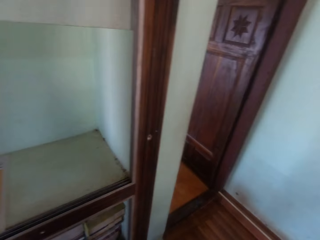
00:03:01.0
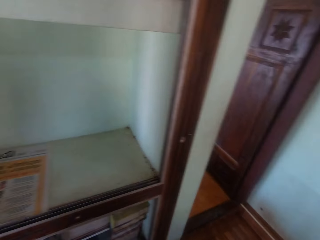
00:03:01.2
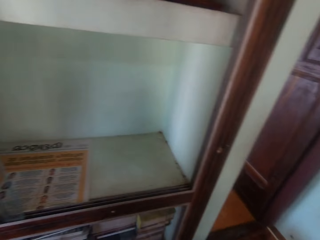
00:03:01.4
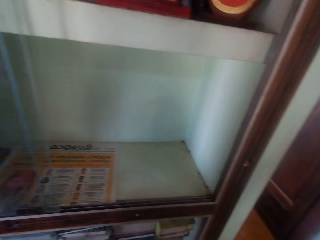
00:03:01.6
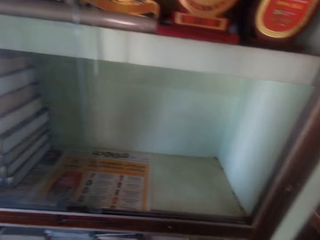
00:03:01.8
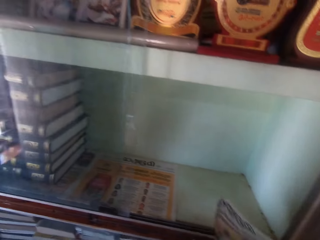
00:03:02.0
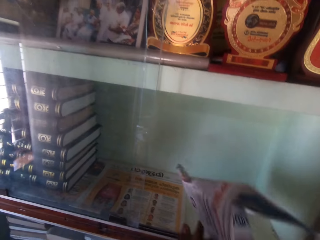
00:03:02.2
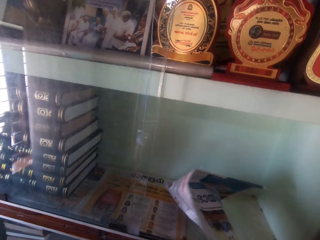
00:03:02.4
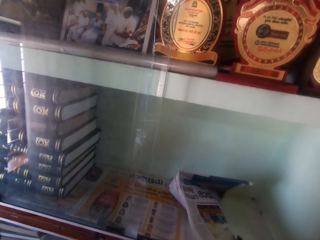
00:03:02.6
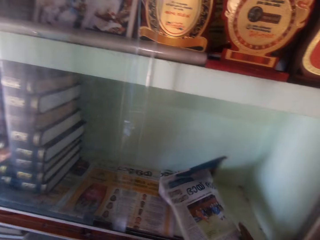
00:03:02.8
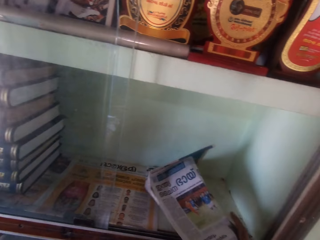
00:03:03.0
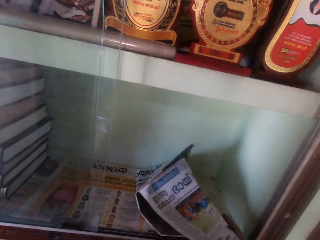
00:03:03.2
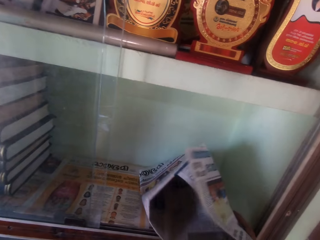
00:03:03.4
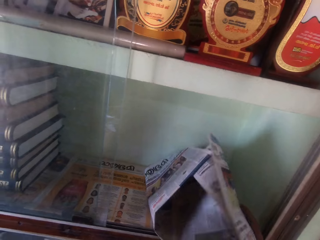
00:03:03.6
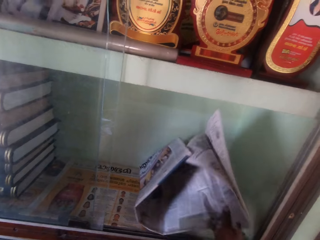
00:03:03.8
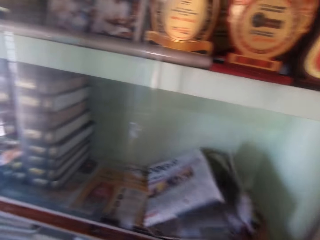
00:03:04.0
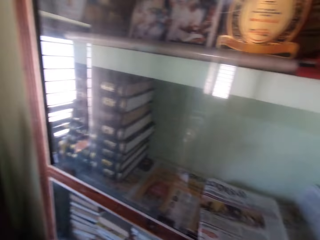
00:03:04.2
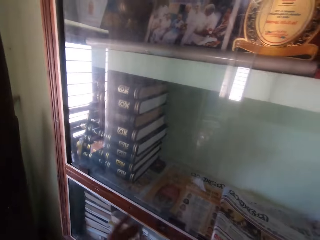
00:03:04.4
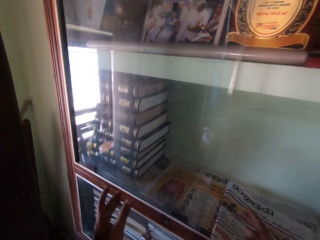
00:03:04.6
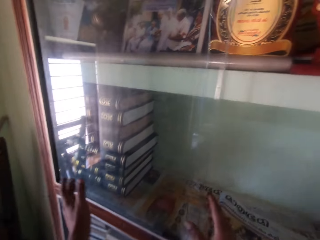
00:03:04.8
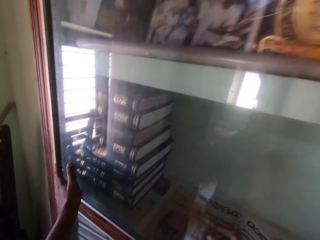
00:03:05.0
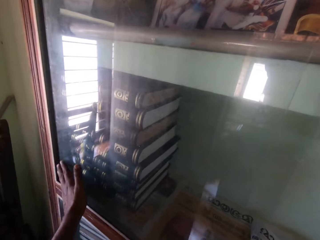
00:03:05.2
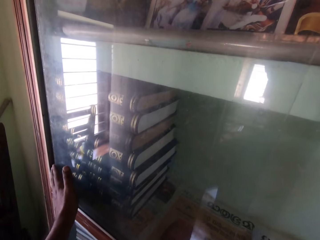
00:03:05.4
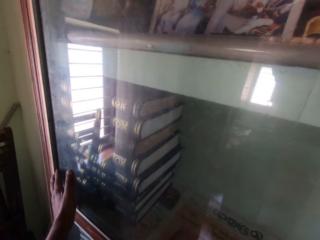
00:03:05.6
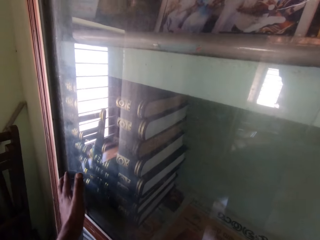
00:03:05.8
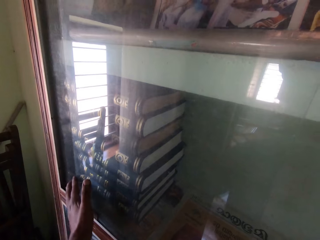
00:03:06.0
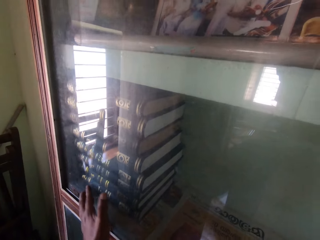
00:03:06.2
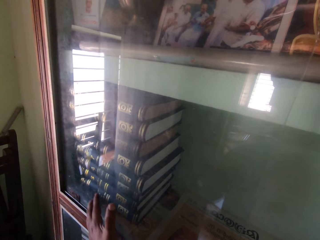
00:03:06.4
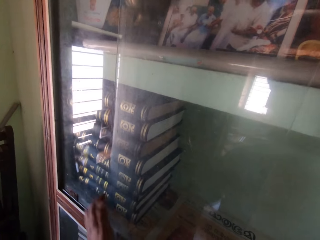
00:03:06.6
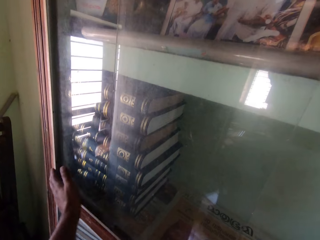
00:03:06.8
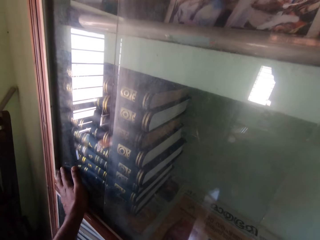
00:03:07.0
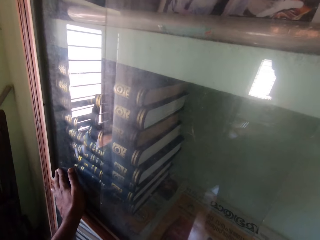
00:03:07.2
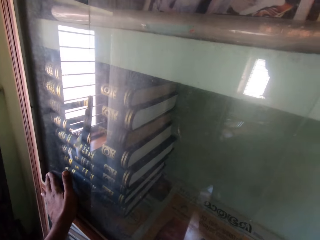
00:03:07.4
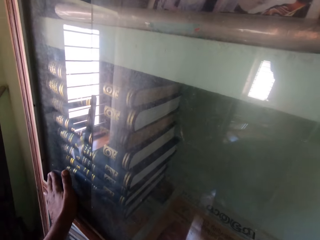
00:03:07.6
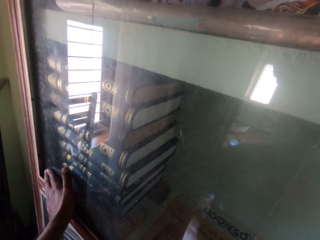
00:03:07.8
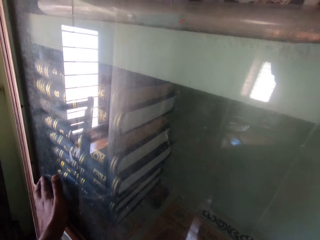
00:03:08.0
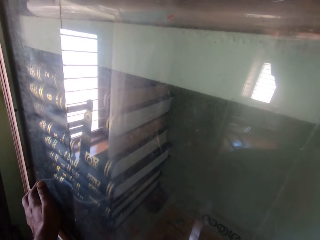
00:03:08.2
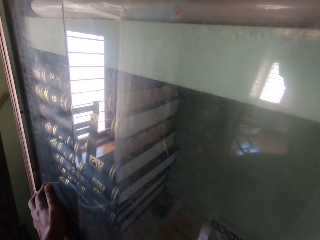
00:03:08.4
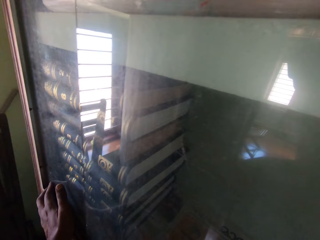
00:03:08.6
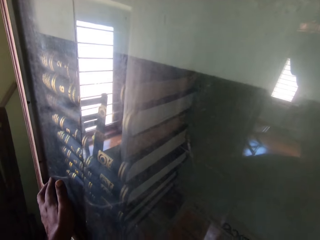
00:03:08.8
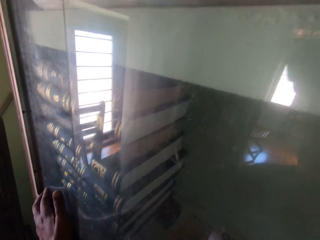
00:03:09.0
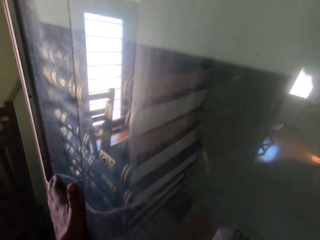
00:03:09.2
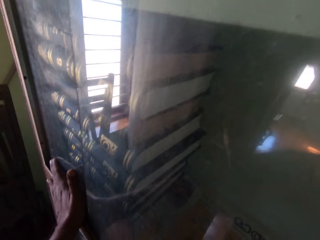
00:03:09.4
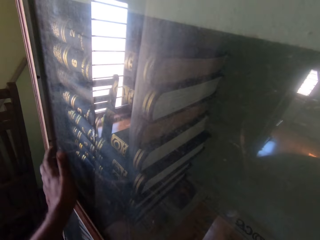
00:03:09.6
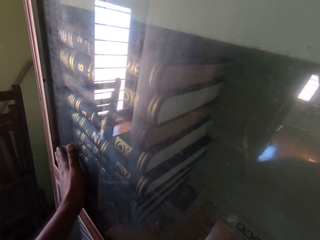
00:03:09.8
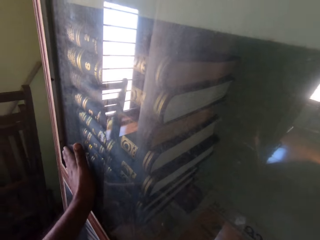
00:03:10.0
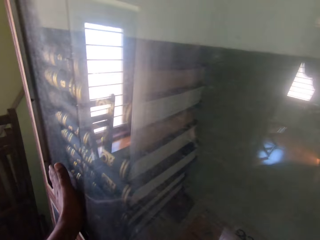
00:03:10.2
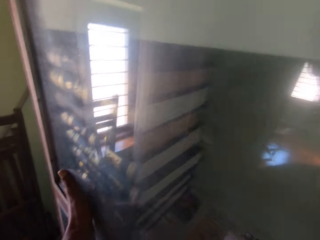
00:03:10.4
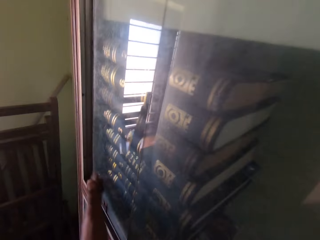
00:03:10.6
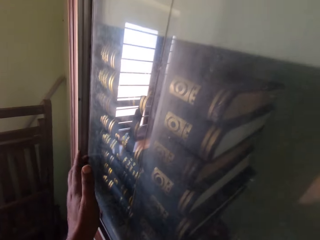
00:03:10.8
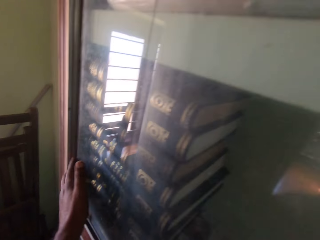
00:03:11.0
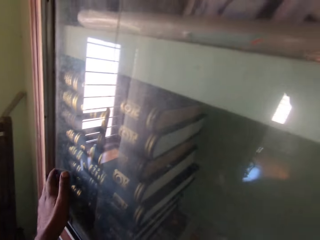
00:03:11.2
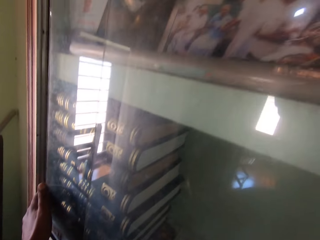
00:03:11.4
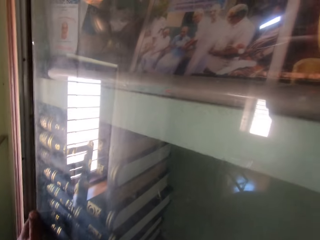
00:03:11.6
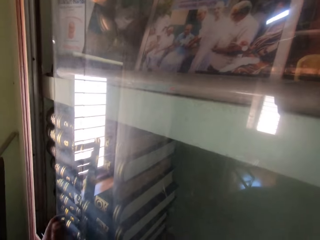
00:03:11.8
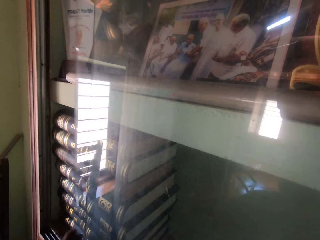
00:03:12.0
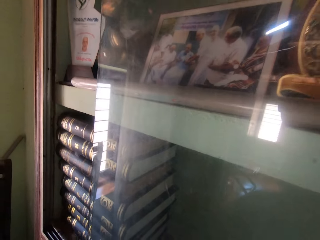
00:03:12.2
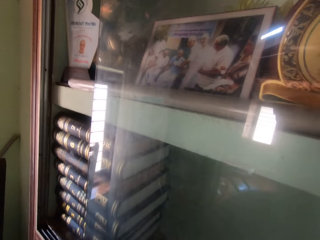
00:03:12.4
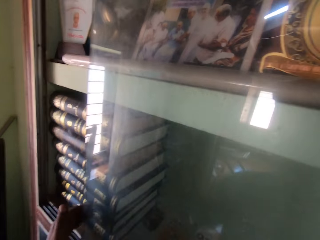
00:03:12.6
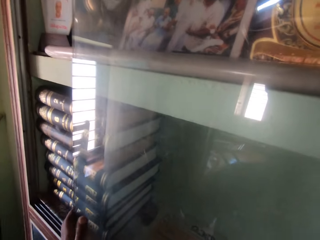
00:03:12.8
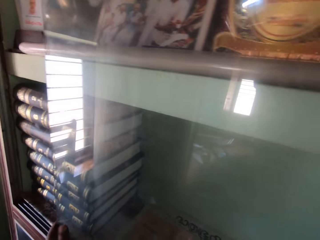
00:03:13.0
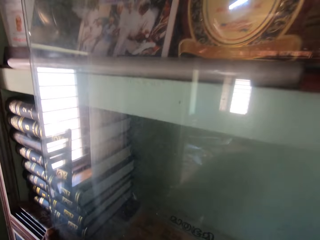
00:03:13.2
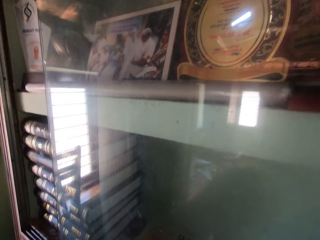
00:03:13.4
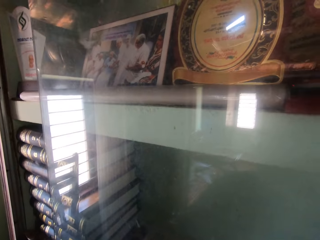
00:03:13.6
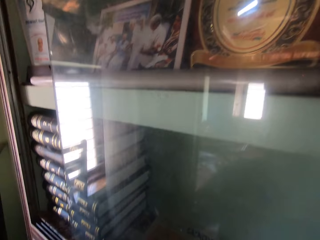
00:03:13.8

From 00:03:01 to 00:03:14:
The camera wearer removes his left hand from the paper. He drops the new paper in the shelf with his right hand. He pulls the glass of the shelf with both hands. He pushes the glass on the other side. He pushes the glass with the hand.

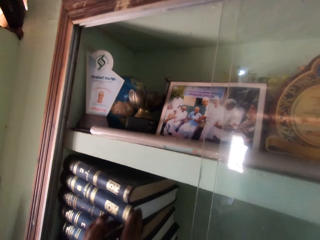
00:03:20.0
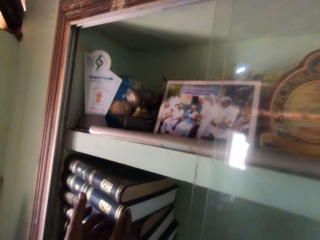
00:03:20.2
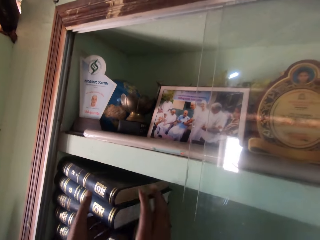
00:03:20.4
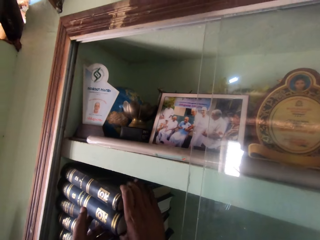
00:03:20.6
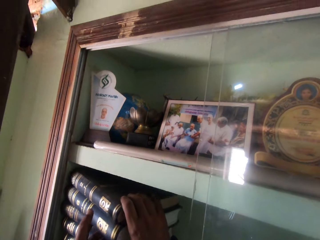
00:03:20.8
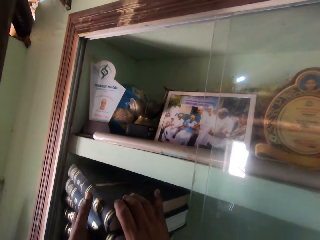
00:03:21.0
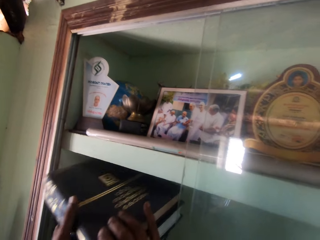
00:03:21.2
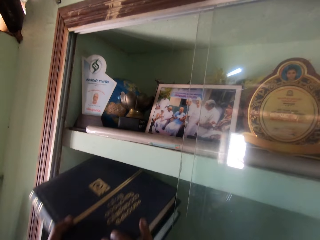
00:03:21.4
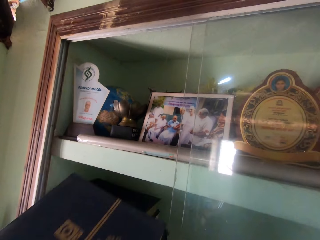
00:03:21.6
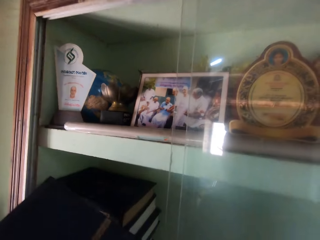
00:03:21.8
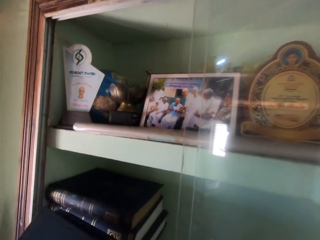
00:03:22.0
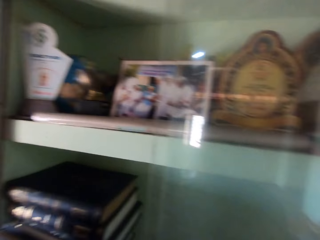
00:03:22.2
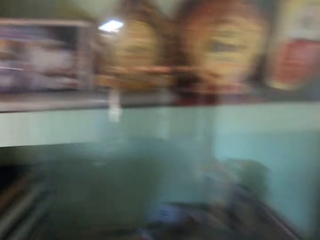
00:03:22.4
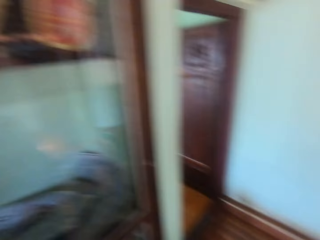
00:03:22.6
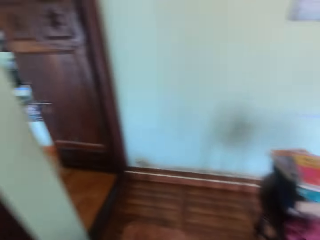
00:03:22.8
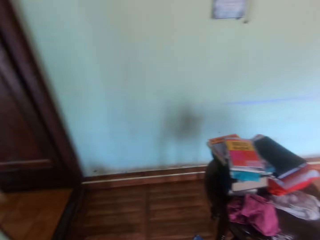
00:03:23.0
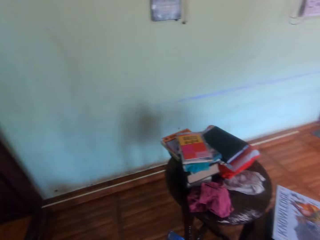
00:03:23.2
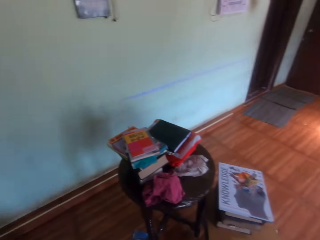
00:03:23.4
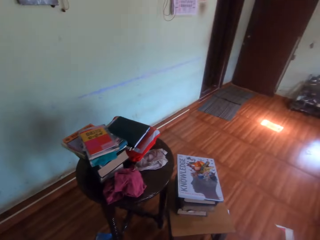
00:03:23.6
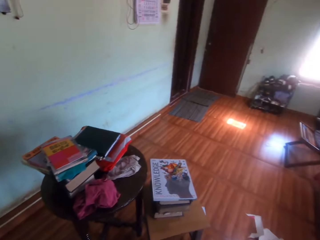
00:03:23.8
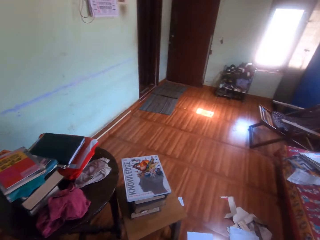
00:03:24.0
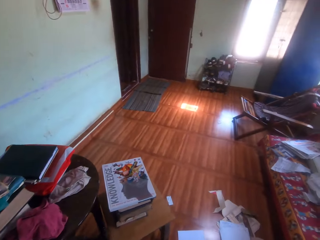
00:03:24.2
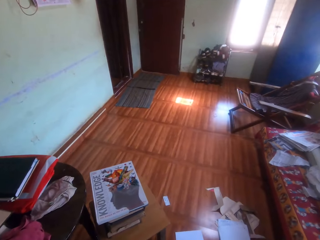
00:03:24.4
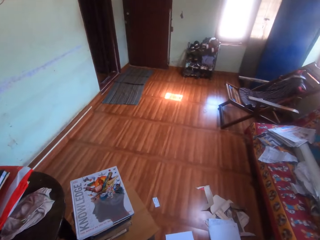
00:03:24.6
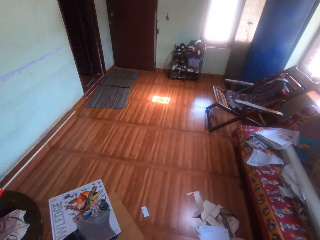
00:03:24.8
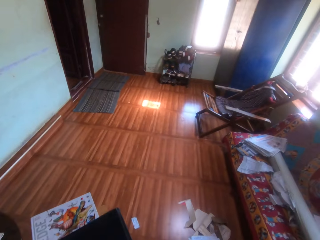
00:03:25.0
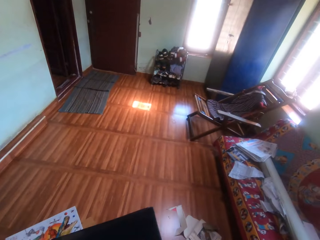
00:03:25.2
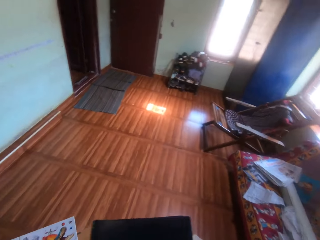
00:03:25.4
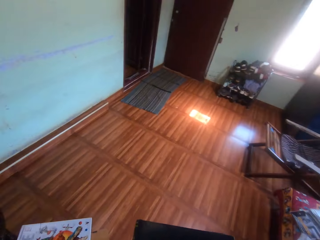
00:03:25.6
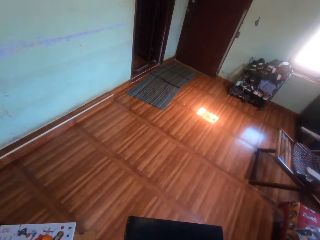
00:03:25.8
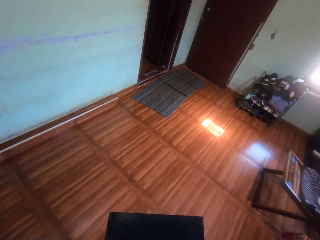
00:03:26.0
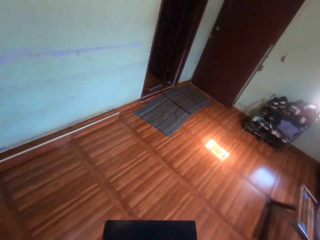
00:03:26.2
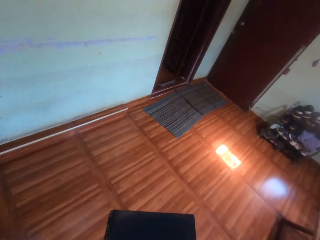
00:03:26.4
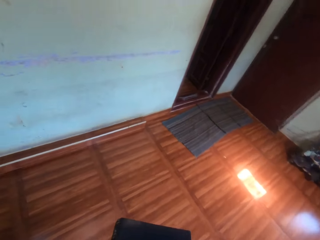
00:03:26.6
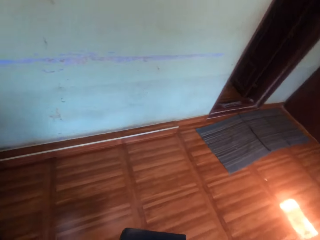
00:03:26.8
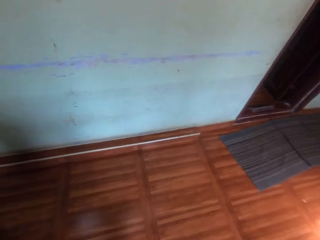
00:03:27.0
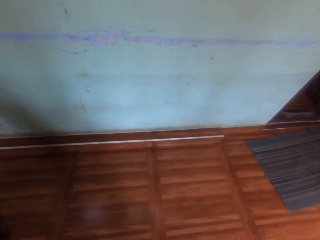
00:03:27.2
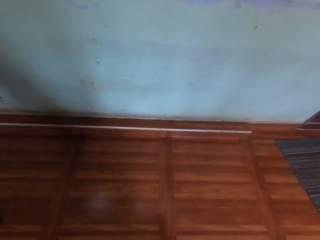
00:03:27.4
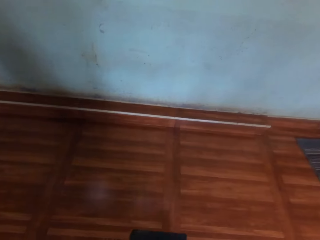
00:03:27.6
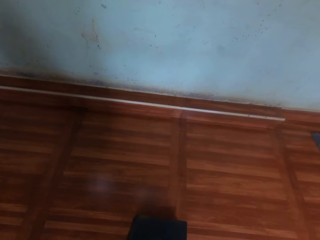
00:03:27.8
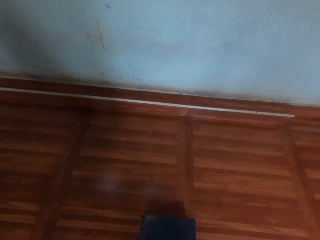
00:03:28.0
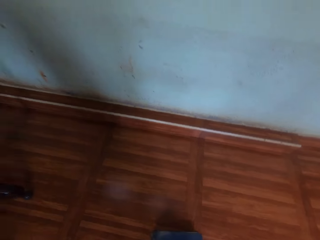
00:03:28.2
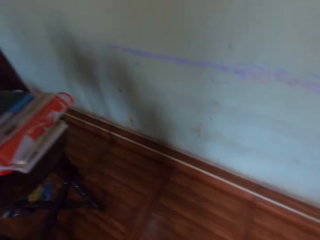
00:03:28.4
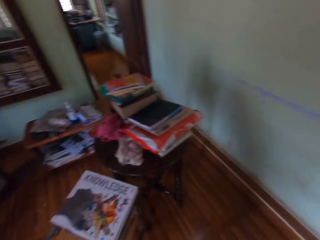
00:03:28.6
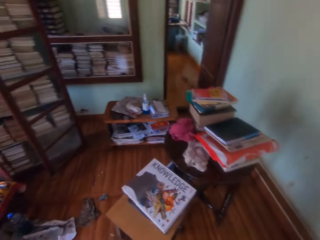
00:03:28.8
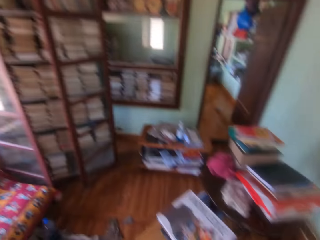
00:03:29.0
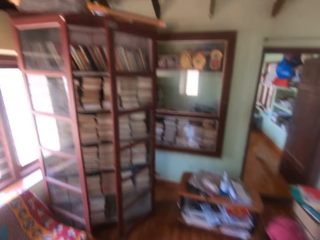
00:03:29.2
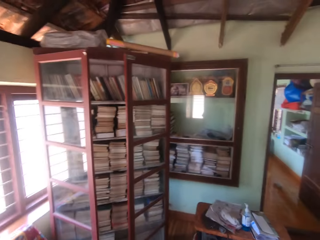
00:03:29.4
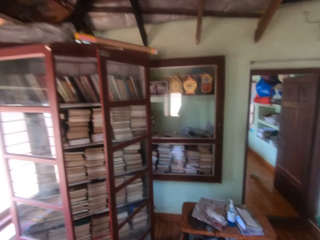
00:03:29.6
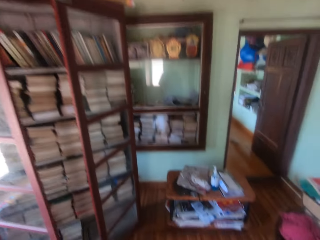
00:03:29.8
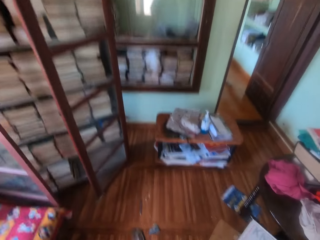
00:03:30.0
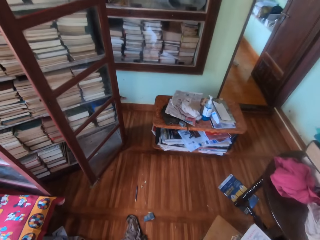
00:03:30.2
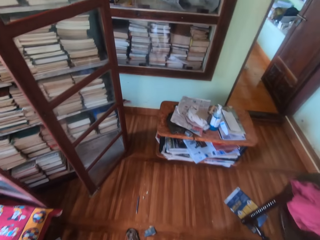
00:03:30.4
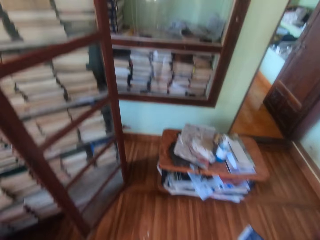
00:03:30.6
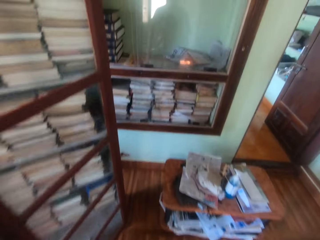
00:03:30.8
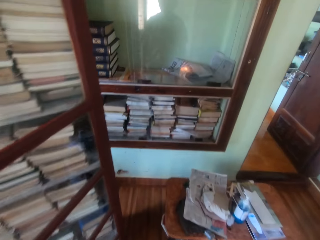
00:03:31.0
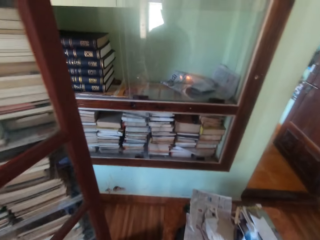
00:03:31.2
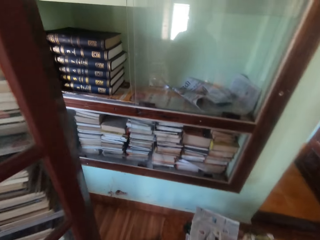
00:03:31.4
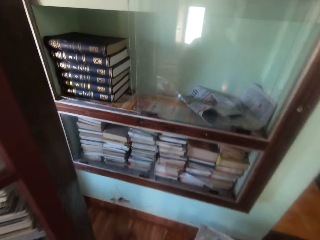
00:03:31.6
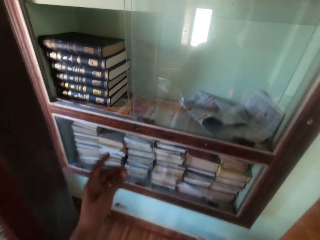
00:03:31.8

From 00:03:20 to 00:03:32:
The camera wearer picks the books from the shelf with both hands. He walks towards the stool with the books in his right hand. He drops the books in his hands on the floor. He walks towards the shelf.
